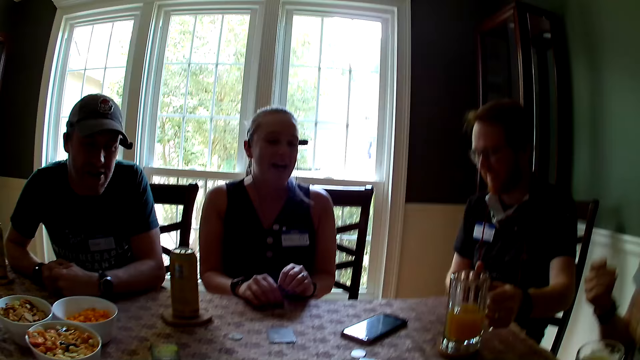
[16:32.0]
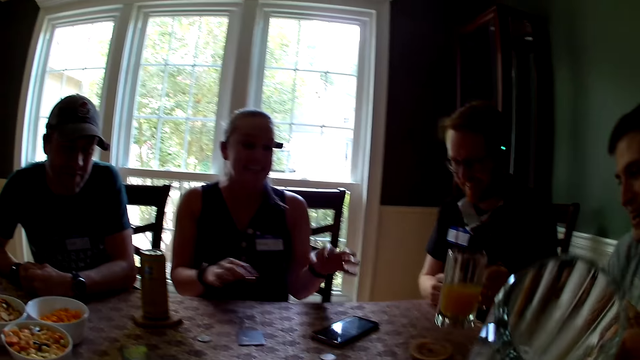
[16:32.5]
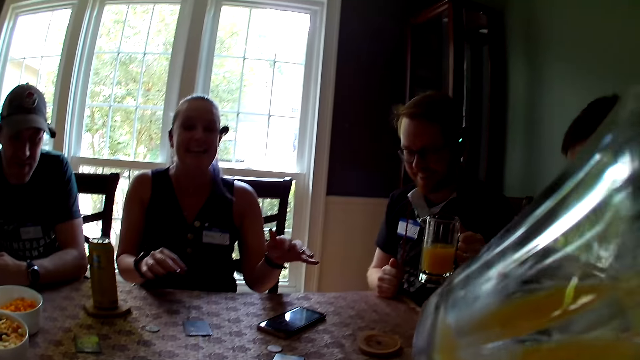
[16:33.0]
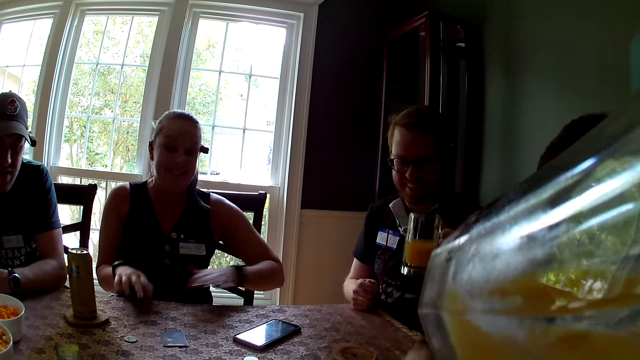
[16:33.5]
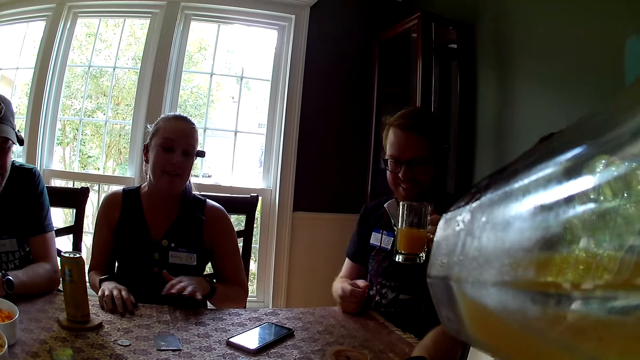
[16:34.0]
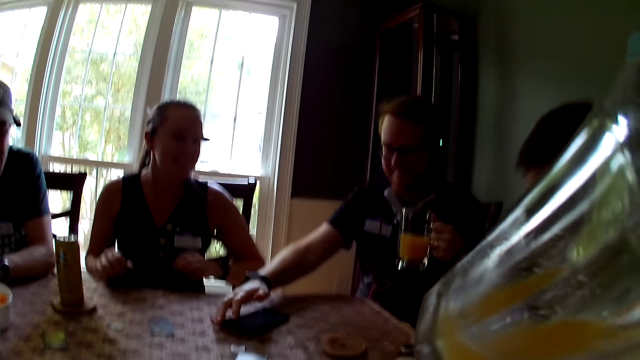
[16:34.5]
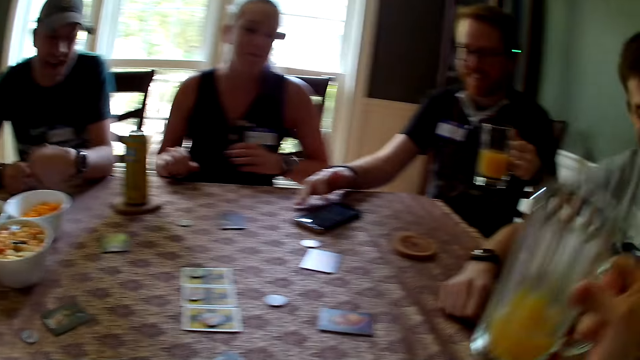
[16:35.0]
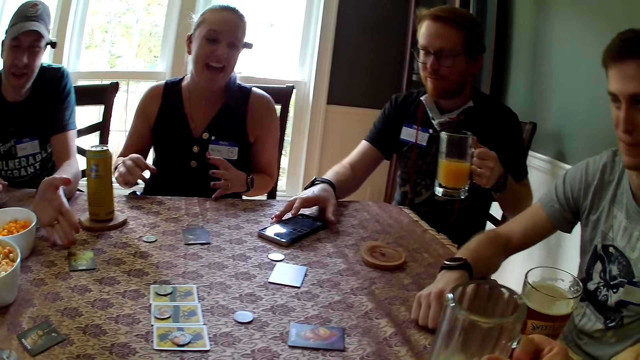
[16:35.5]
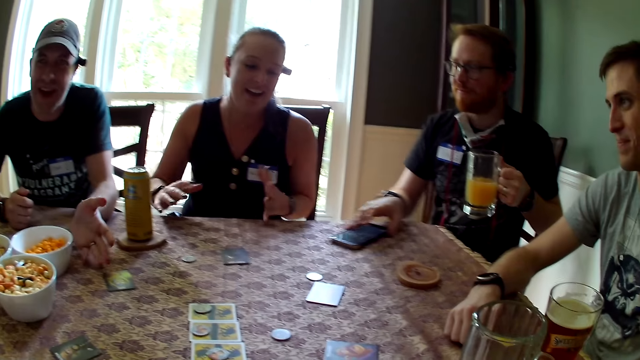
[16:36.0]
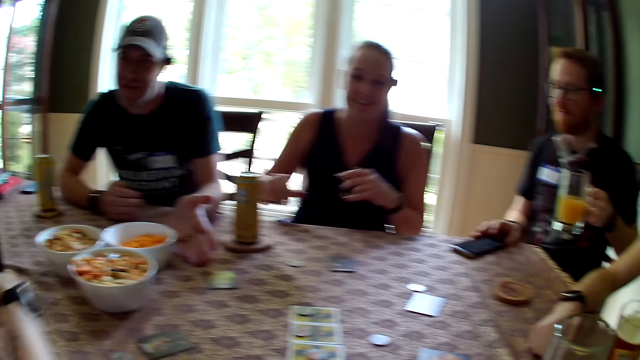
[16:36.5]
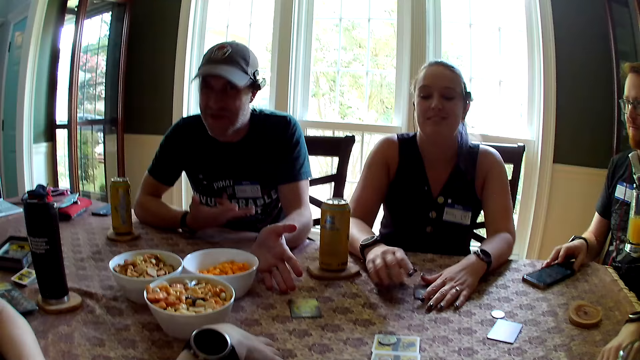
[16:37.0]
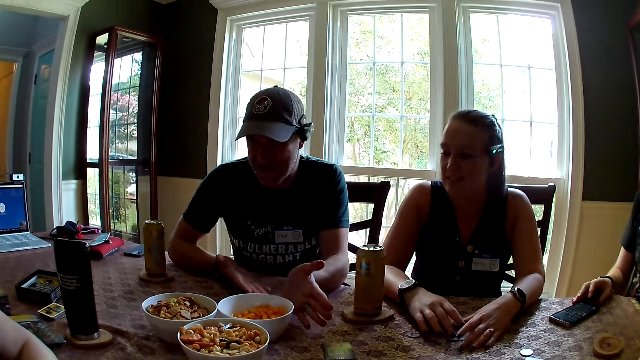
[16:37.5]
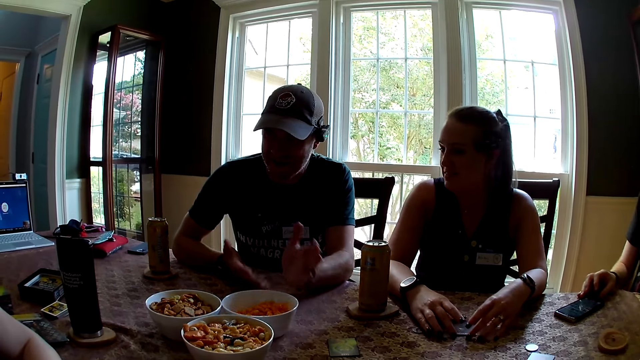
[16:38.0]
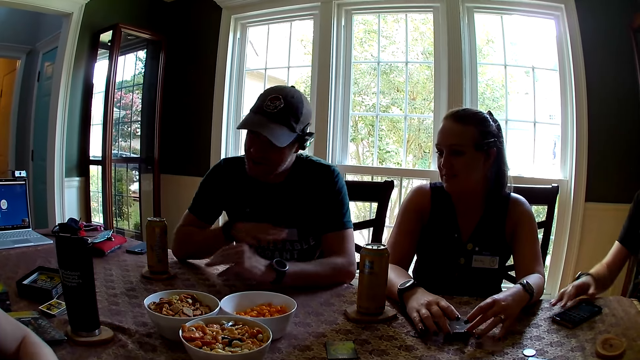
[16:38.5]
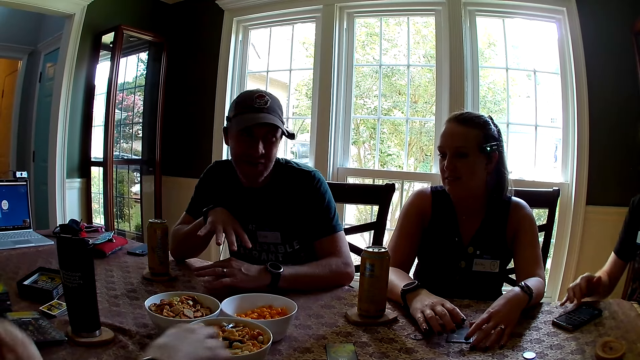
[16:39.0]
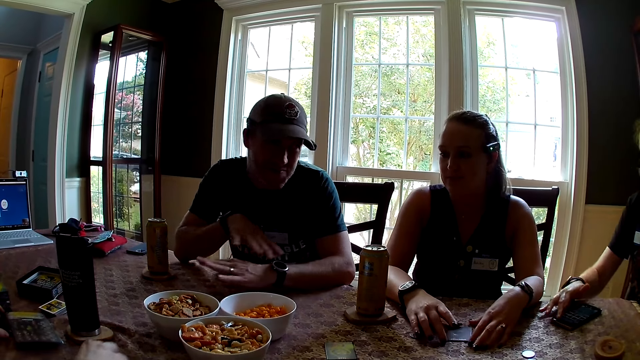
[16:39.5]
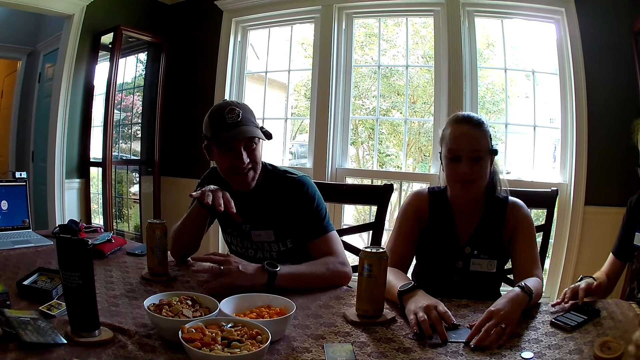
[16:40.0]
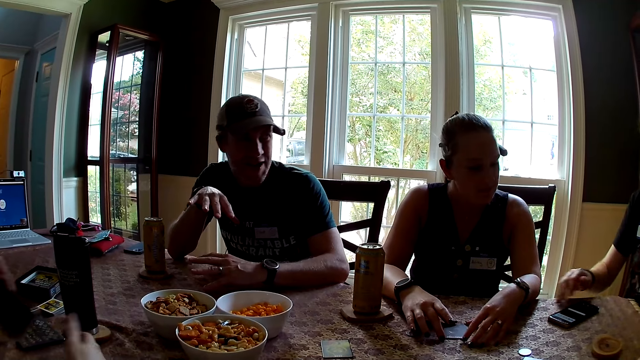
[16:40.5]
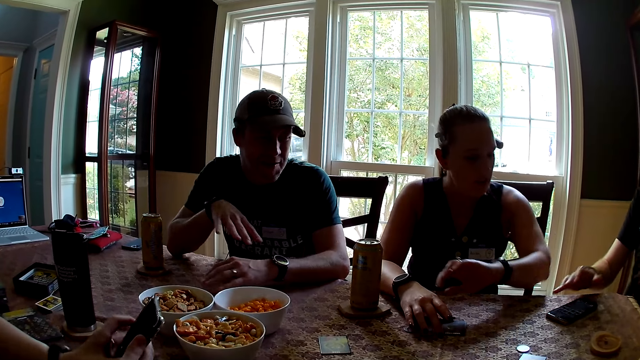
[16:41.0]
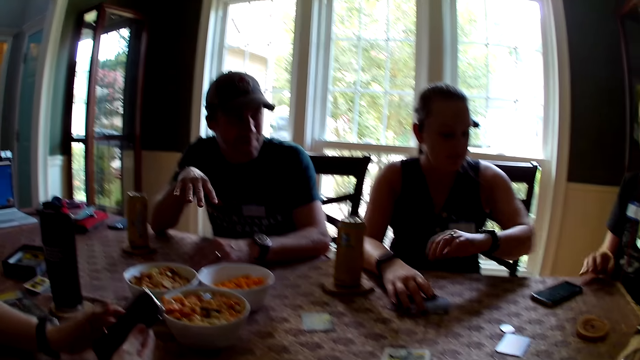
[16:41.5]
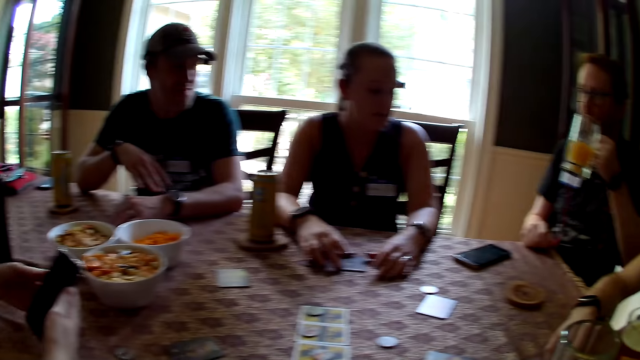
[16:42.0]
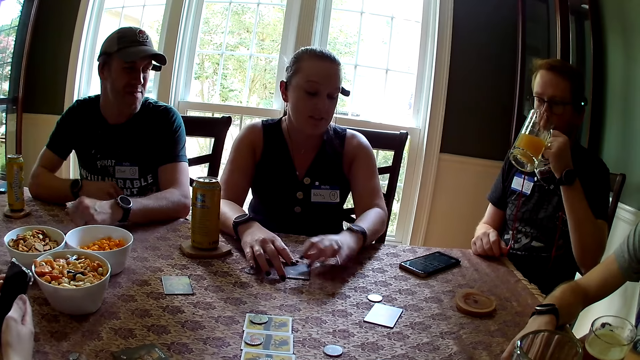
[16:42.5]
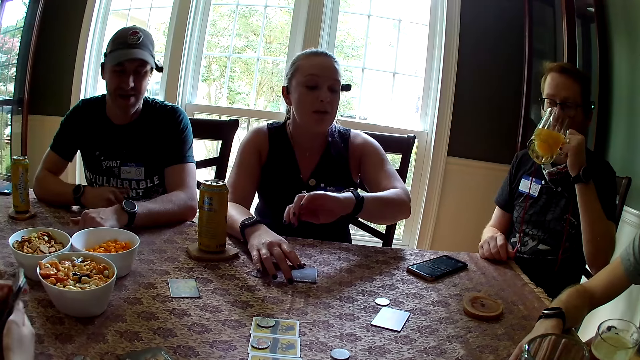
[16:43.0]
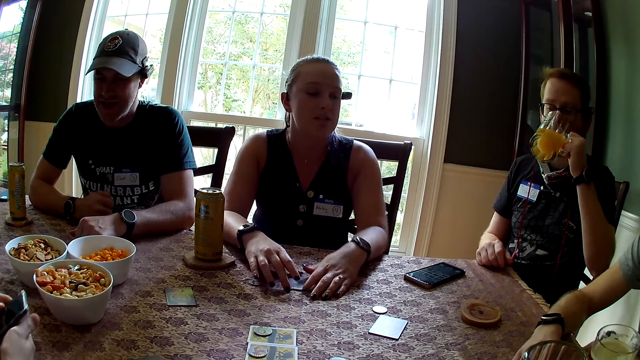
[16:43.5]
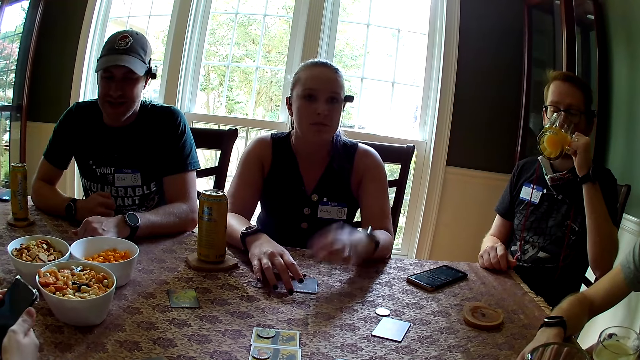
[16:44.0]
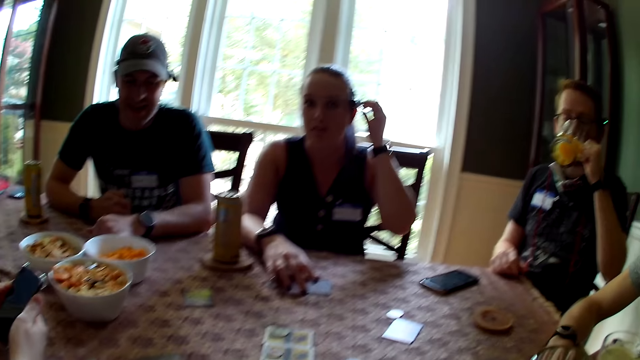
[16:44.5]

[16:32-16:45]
A man picks up the glass on the coaster. He carries the cup of juice with his left hand. The camera wearer picks up the glass. She carries the cup of juice with her right hand. She drinks juice from the glass. The man touches his phone with his right hand. He operates the phone. The camera wearer drops the cup of juice on the coaster on the table. The man adjusts his phone on the table with his right hand. Another man moves his hands. The first man operates the phone. A woman looks at a wristwatch on her wrist. Another woman operates the phone. The first man drinks juice from the glass.

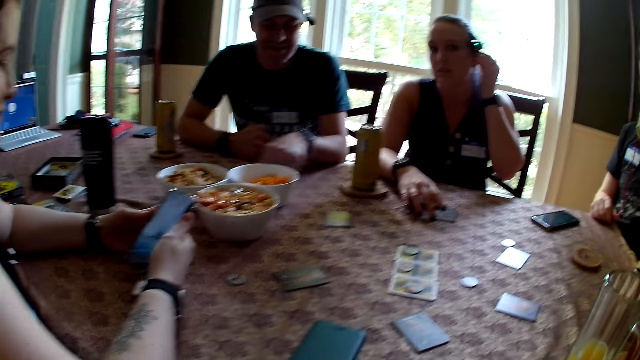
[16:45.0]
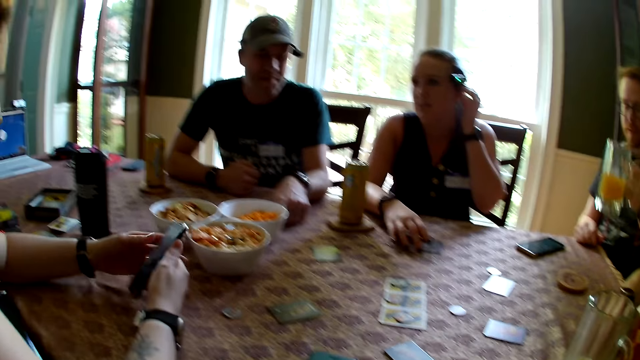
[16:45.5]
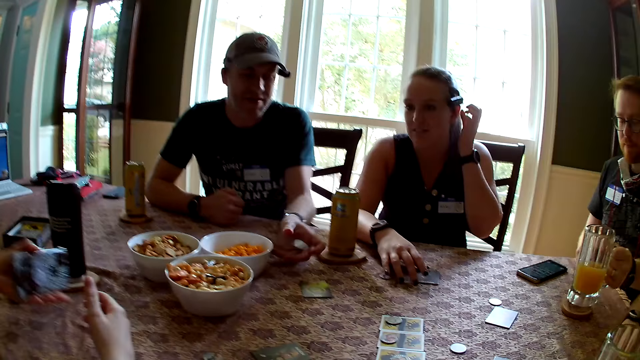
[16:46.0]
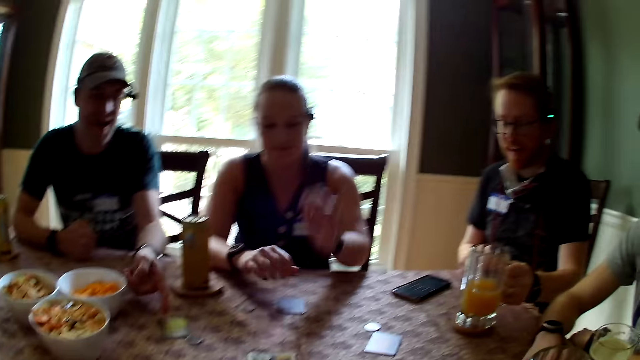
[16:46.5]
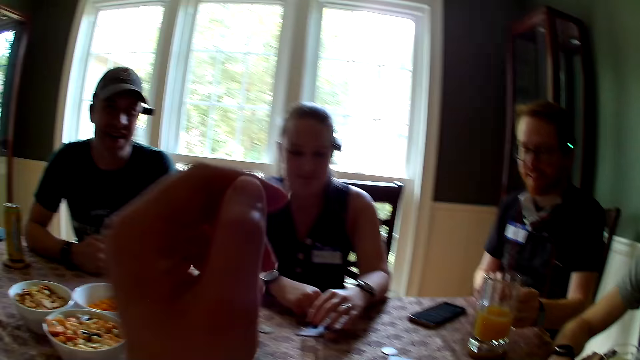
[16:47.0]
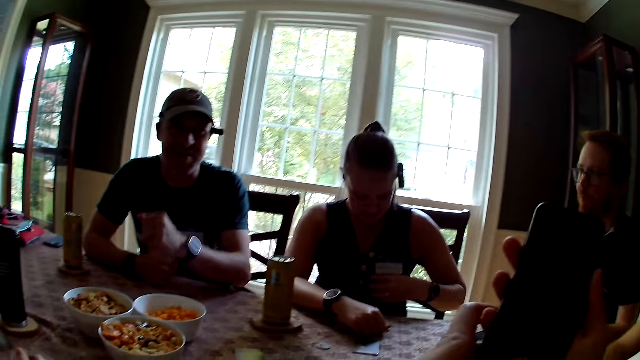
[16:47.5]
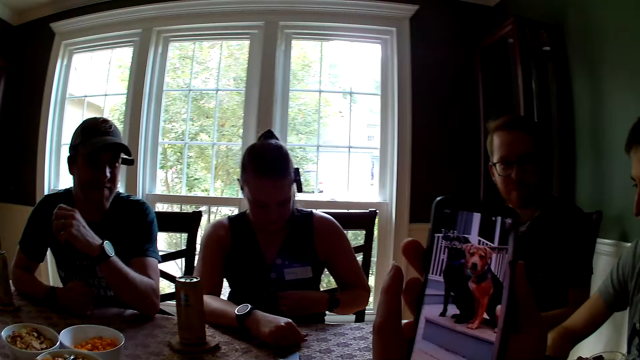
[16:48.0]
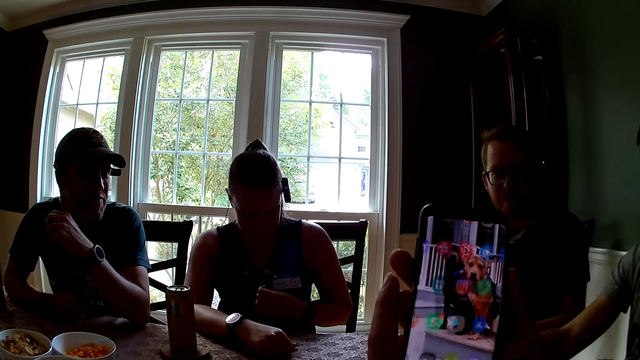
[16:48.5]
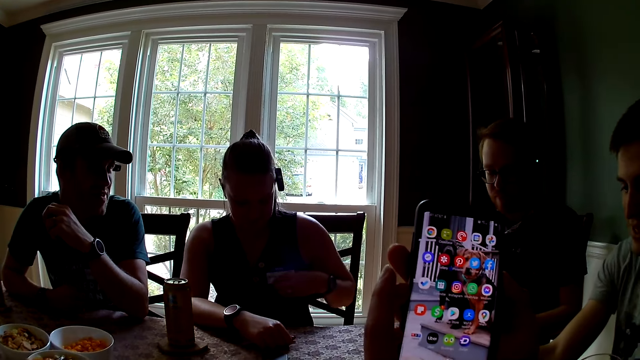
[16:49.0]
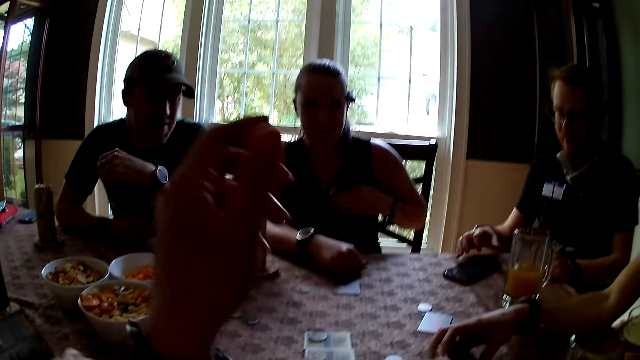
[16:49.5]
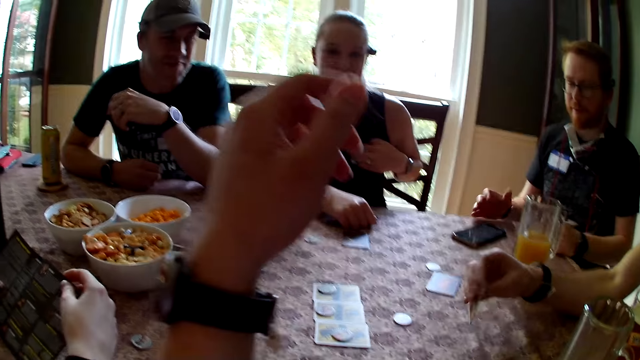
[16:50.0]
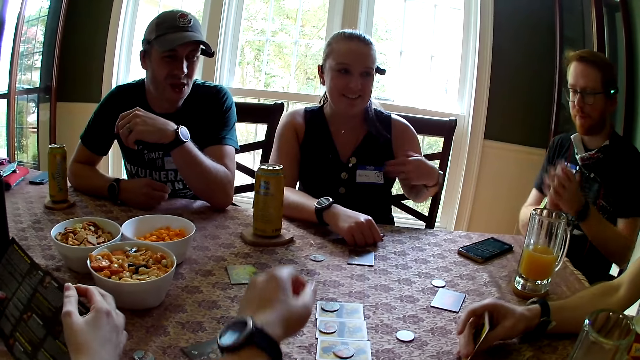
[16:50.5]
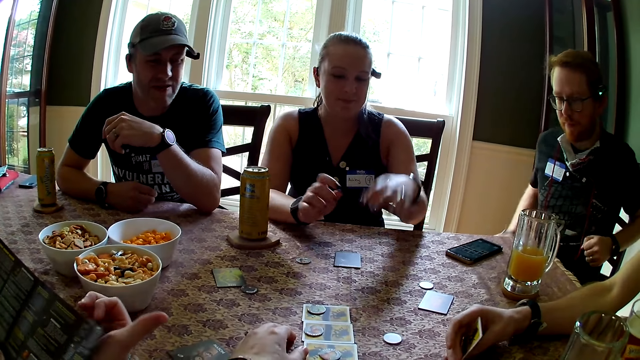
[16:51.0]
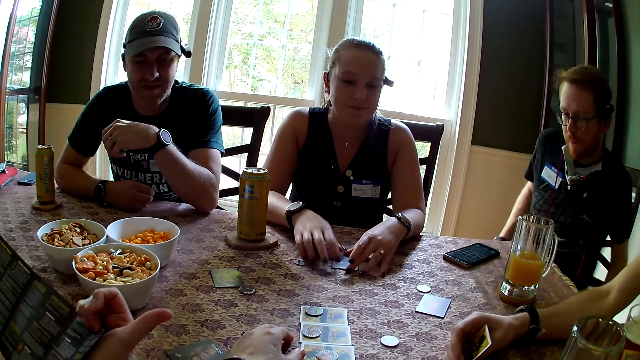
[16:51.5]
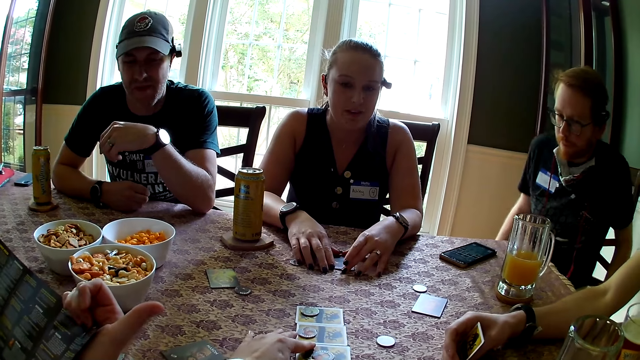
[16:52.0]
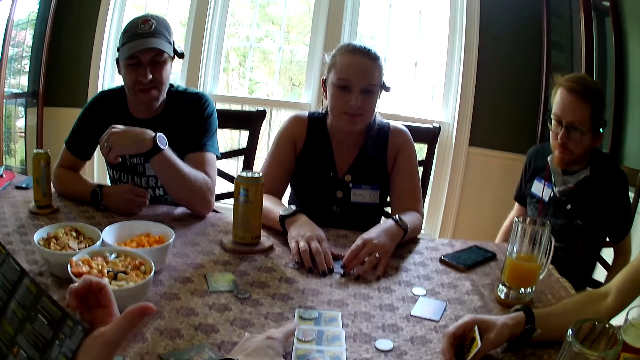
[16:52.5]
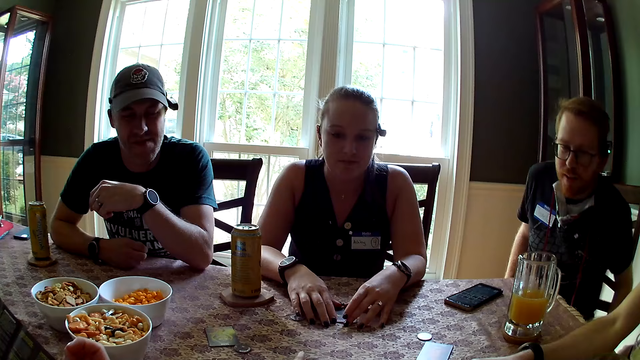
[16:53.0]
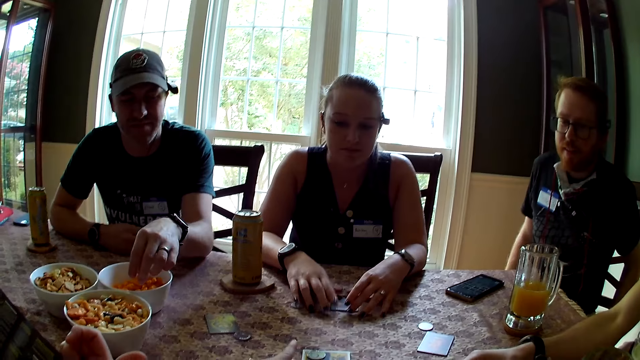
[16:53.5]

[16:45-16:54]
A woman touches her ear with her left hand. She tucks her hair behind her ear. A man carries a chip from the table with his left hand. He throws the chip on the table. Another man places the glass on the coaster. The camera wearer lifts her phone. She operates the phone. She keeps her phone on the table. The other man claps his hands. Another woman reads the booklet. The first woman touches the card with her left hand. The other man moves his body. The first woman touches the card with her right hand.
